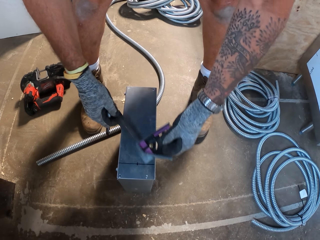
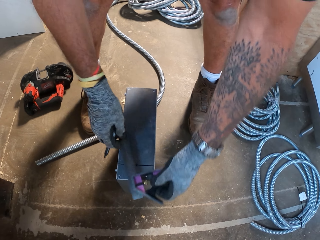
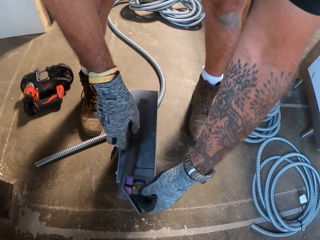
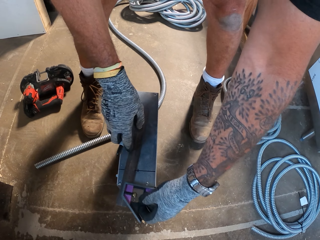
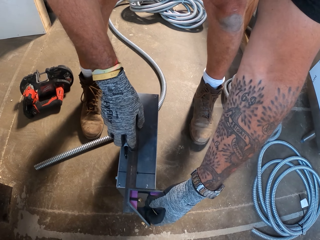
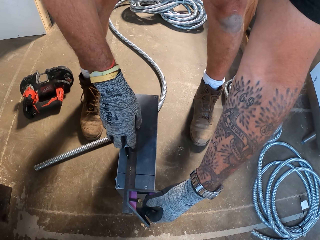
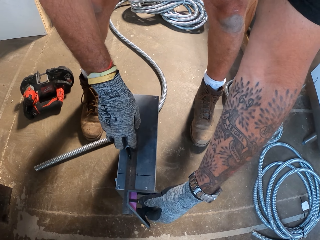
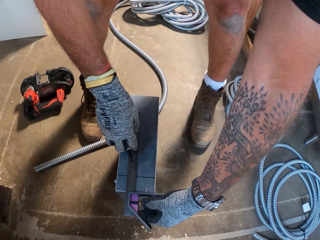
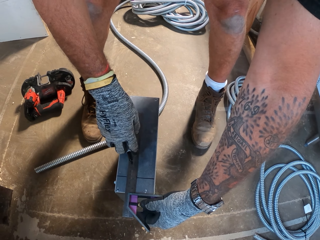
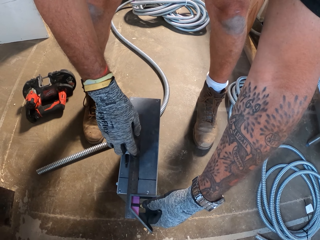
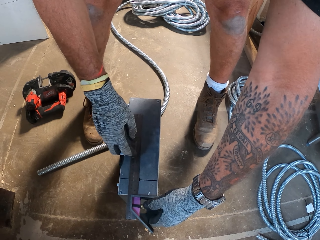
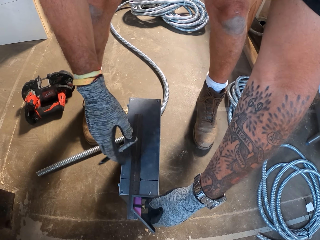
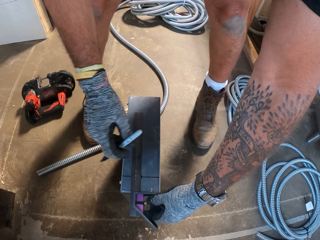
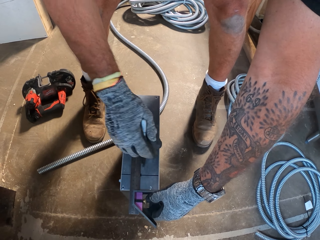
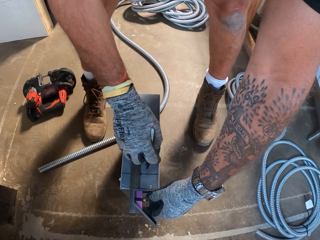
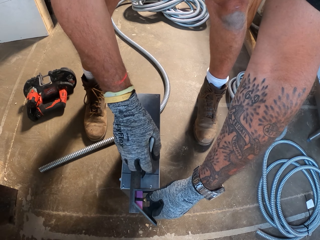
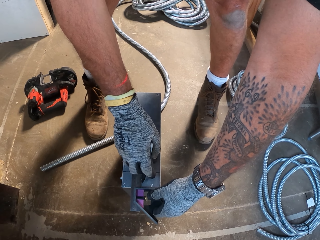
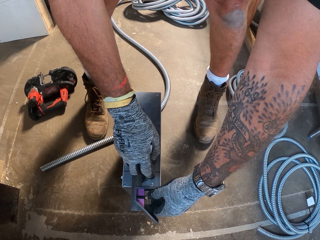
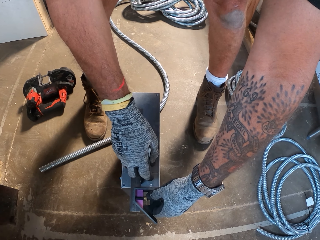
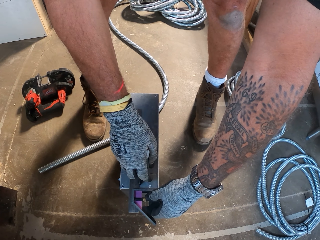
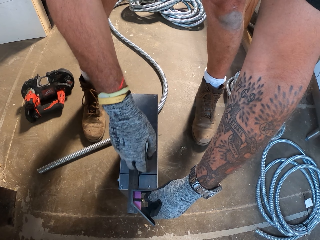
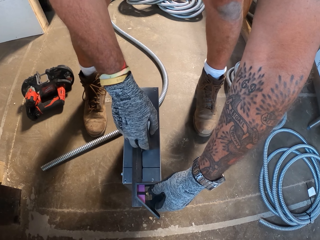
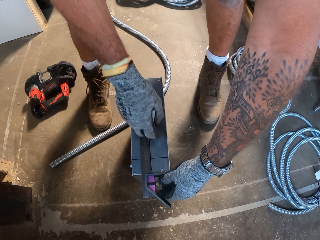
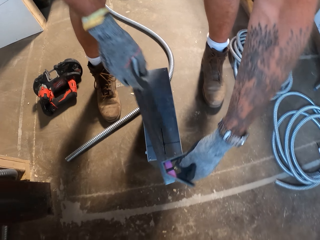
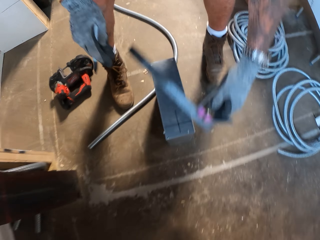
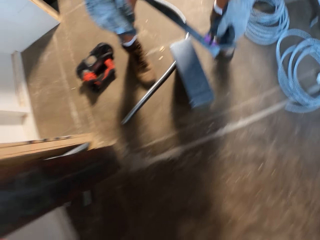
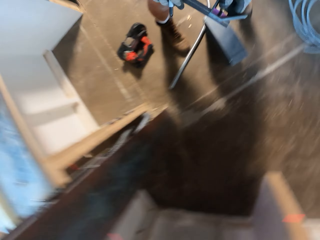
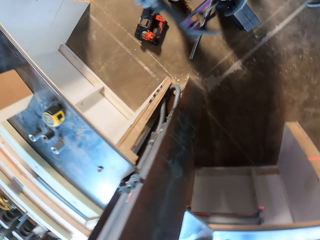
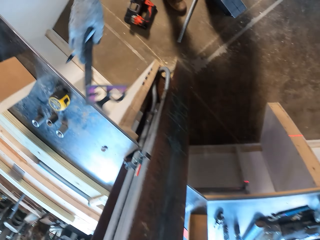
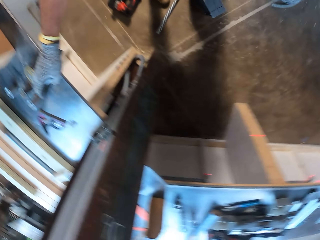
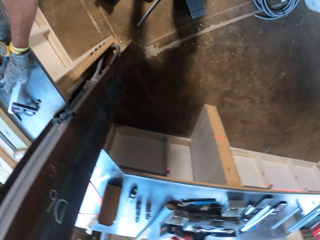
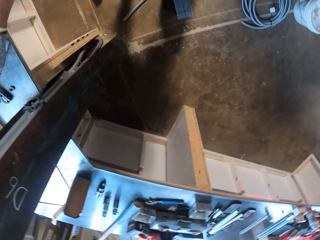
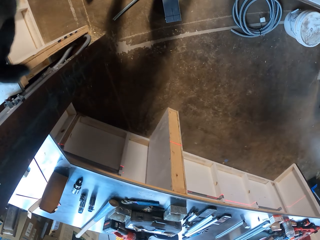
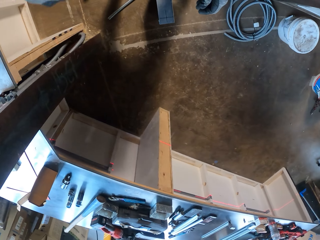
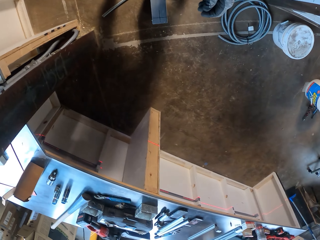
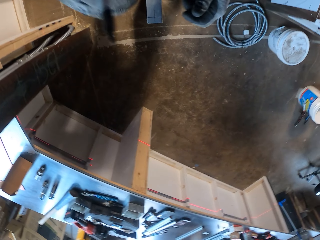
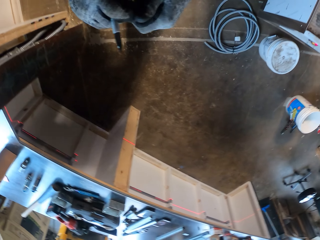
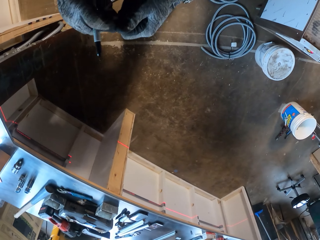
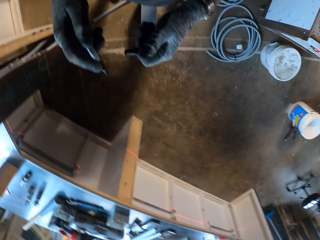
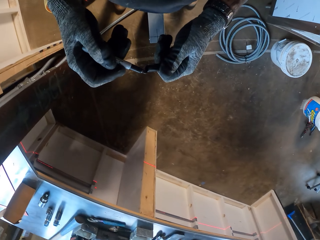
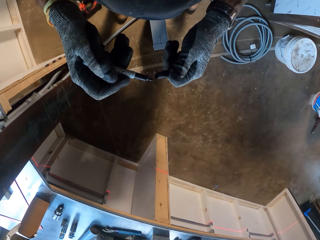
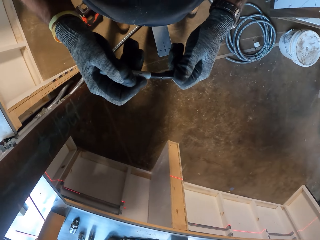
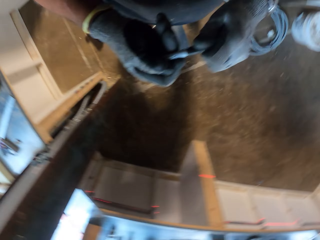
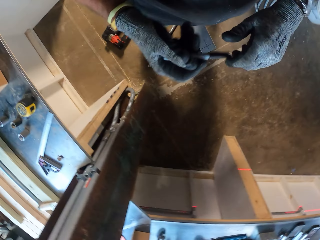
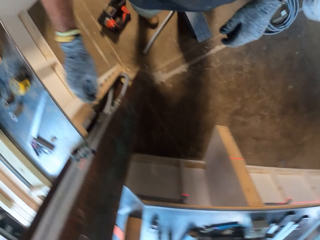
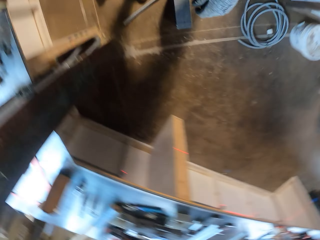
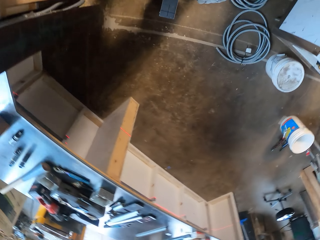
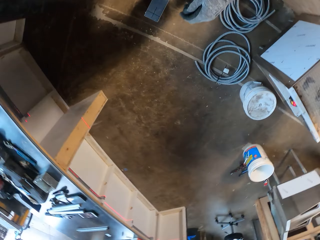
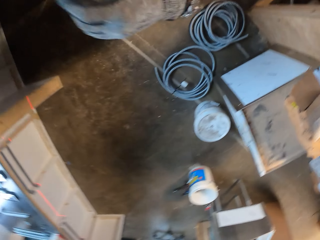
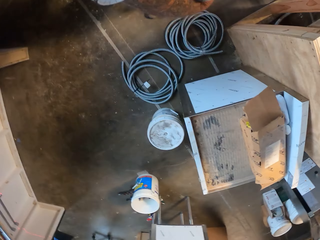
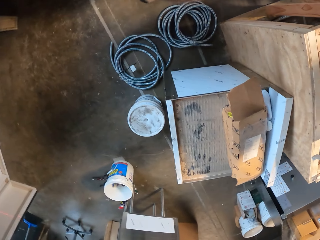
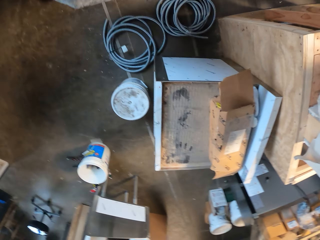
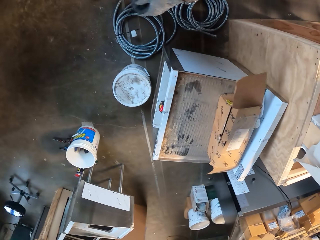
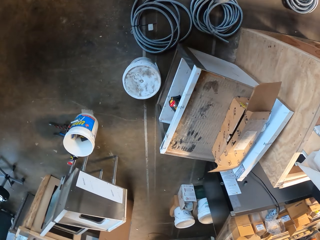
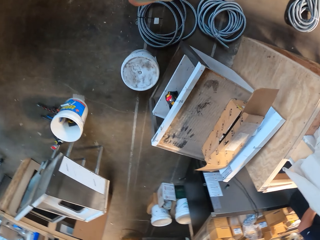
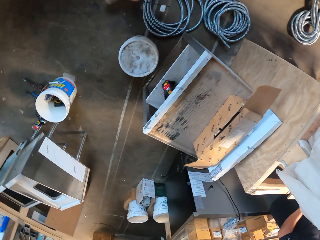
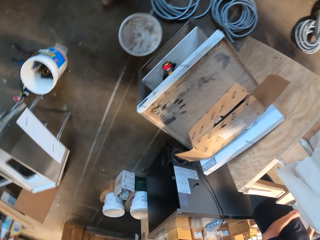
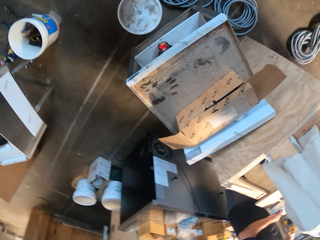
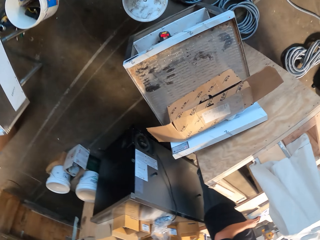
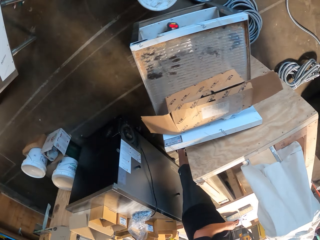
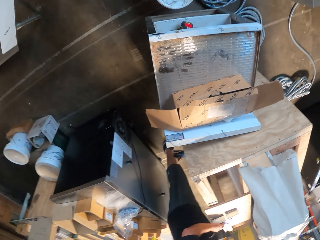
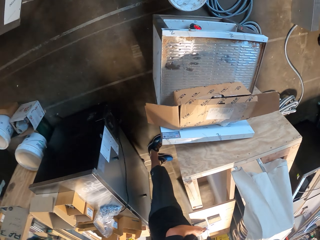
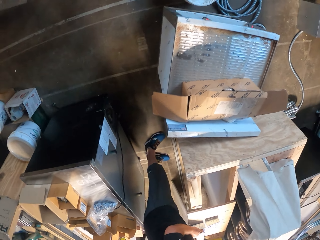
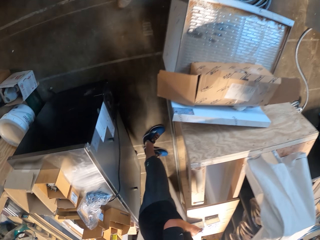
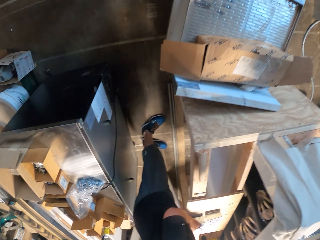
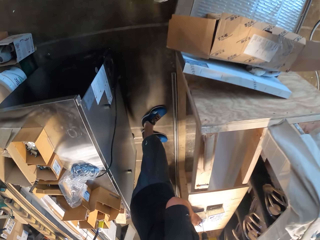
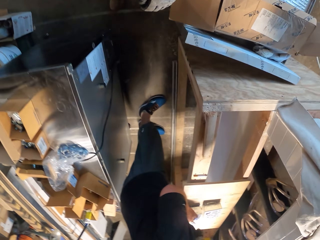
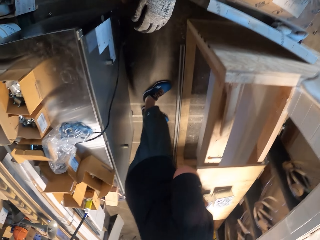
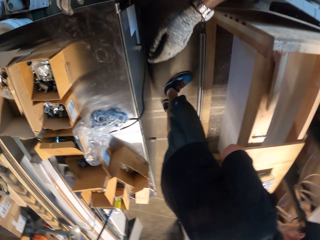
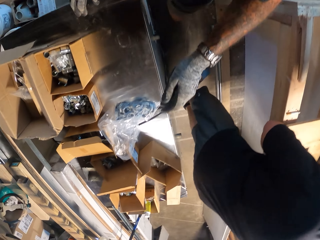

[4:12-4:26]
The camera wearer measures the metal box with a ruler. They put a mark on the metal box. They drop the ruler on the table. They close the pencil and drop the pencil on the table. They walk around the room.

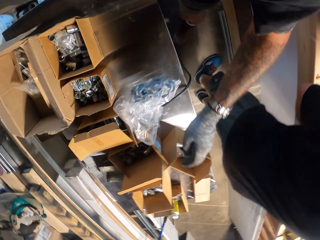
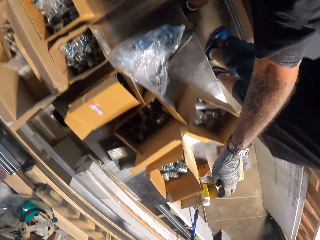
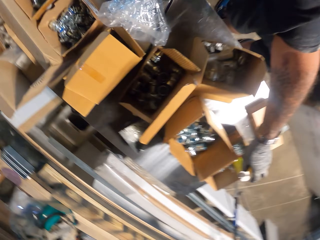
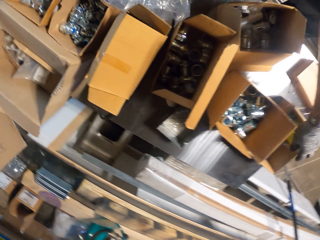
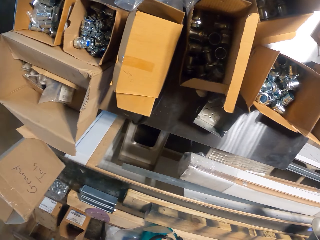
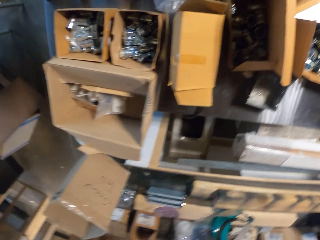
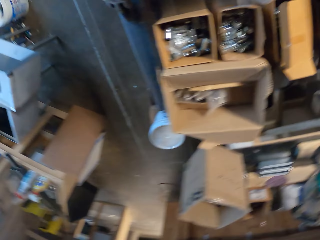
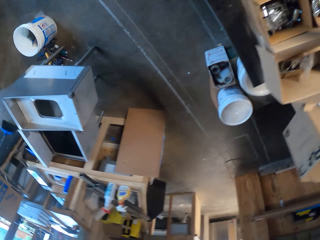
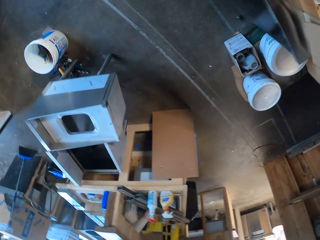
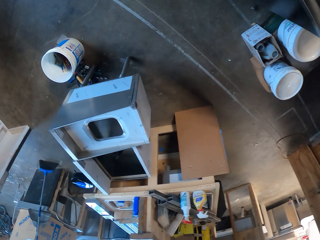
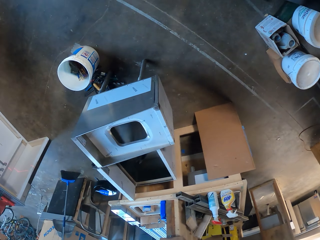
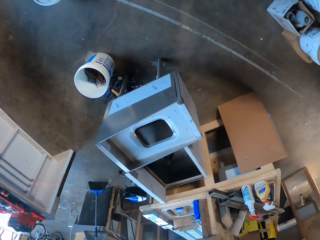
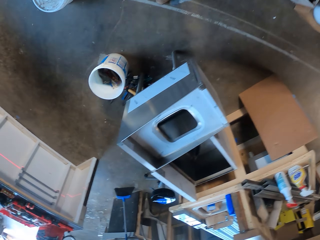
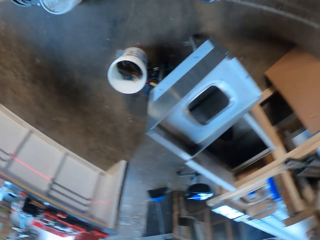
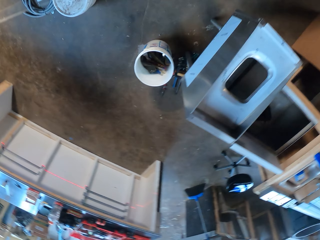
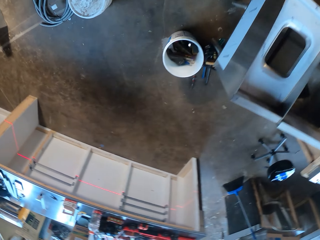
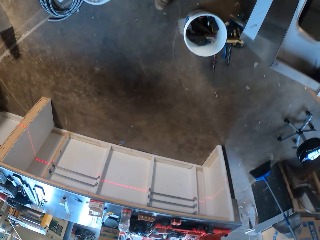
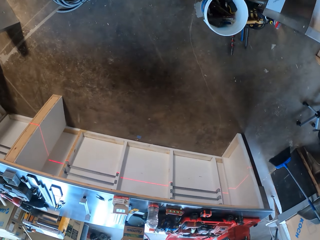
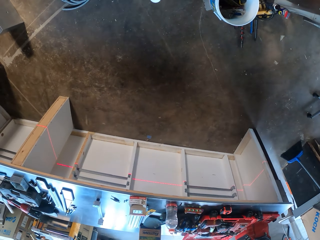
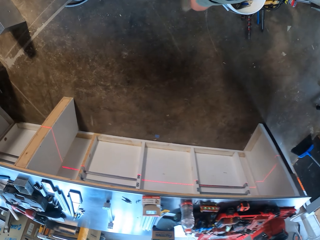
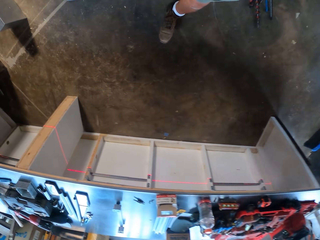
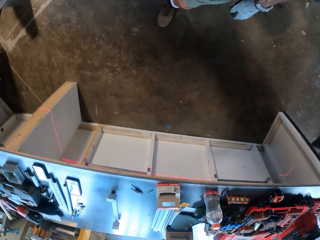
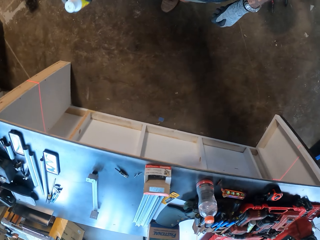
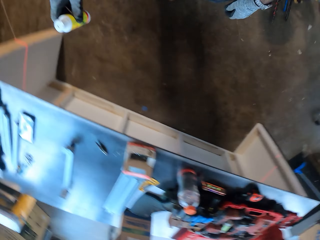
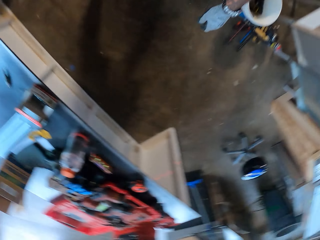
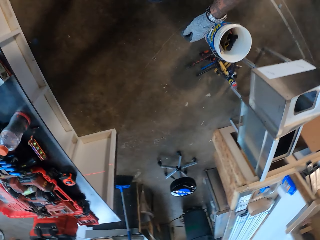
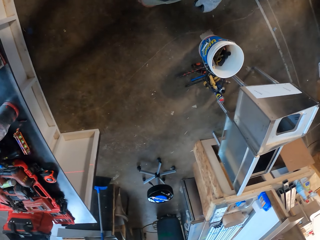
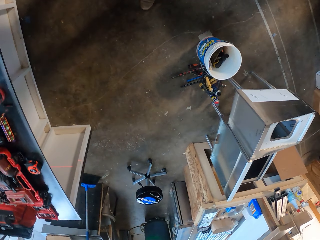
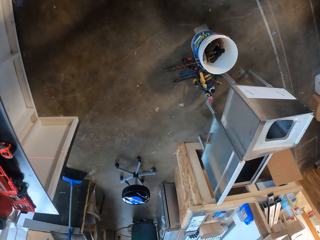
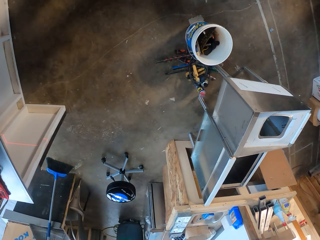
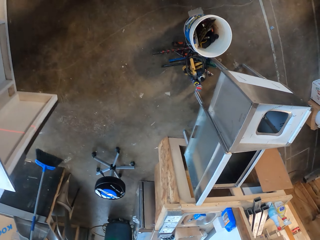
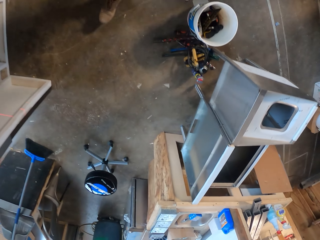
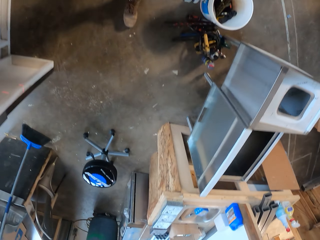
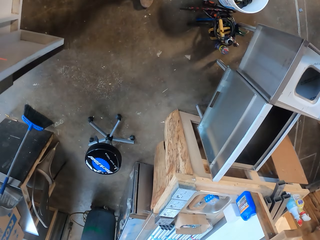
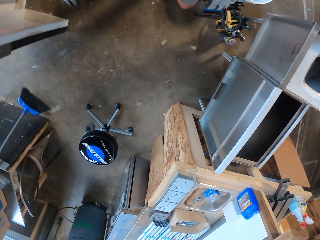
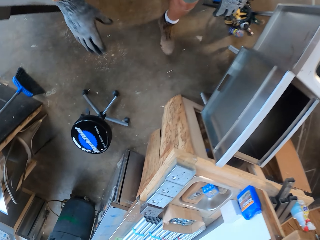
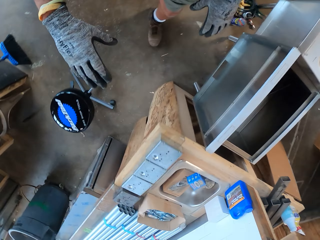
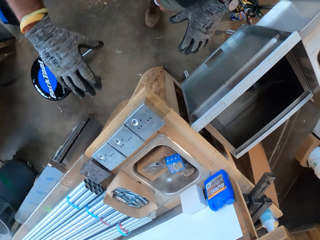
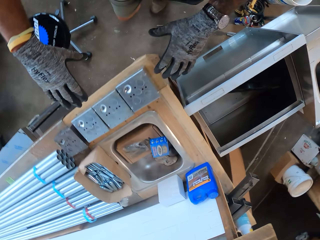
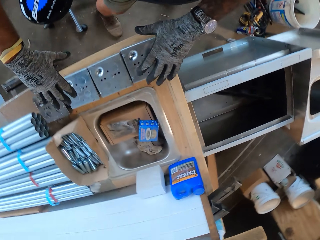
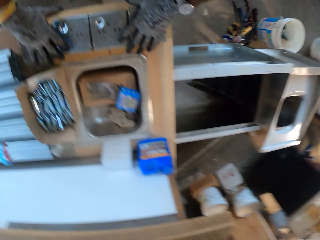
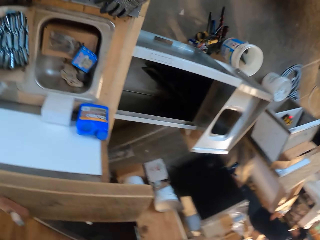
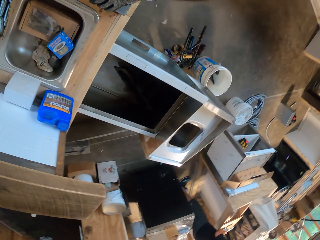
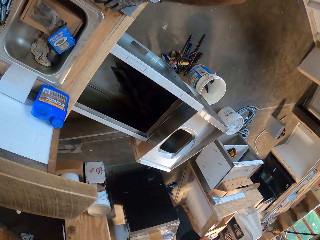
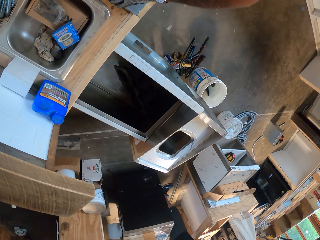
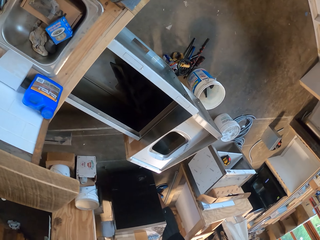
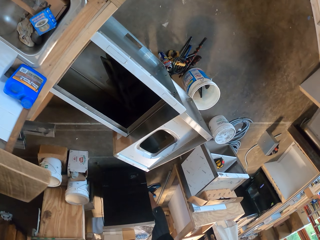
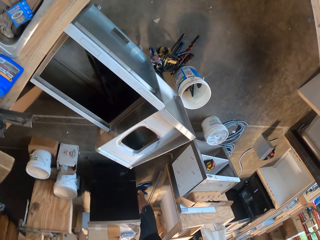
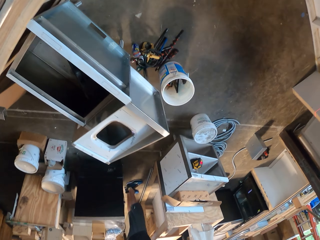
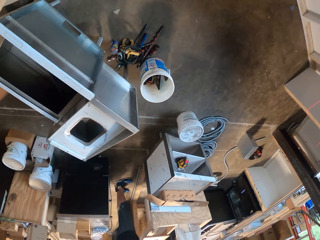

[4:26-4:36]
The camera wearer picks up a plastic bottle. They walk around the room. They pick up the metal boxes from the floor.
